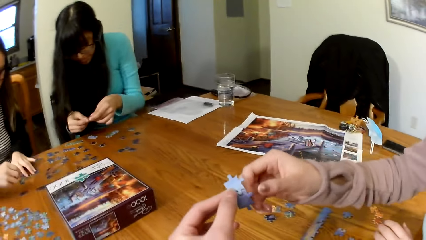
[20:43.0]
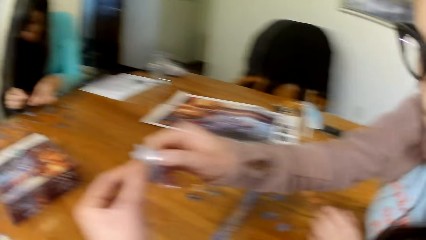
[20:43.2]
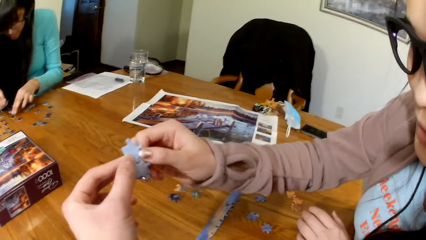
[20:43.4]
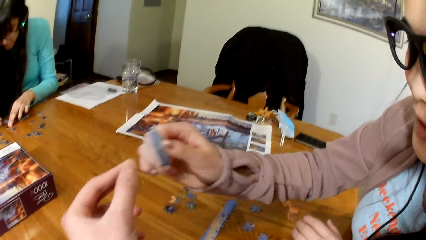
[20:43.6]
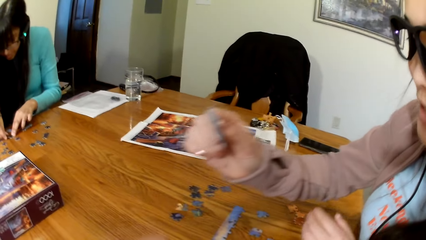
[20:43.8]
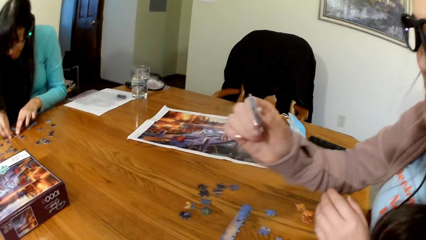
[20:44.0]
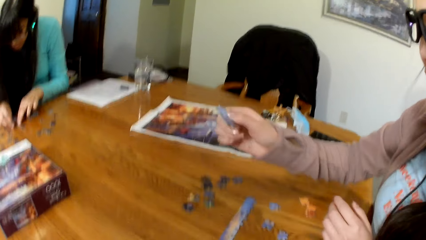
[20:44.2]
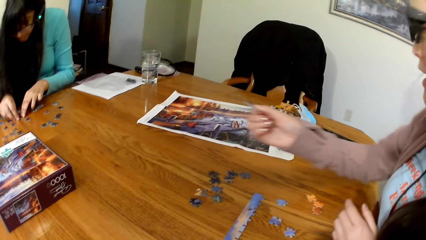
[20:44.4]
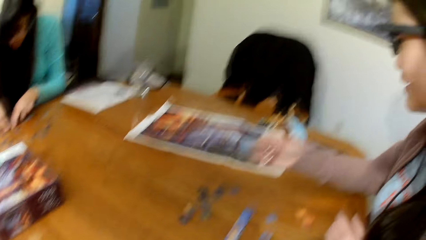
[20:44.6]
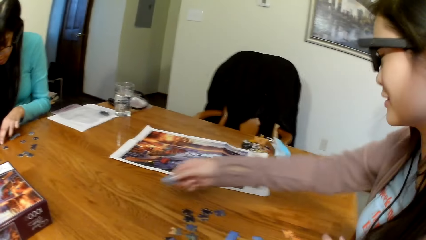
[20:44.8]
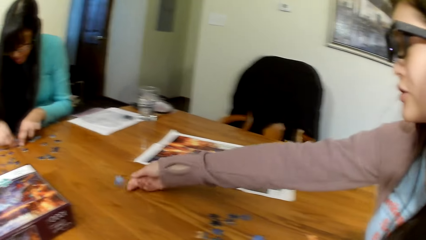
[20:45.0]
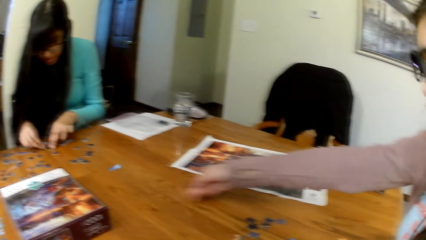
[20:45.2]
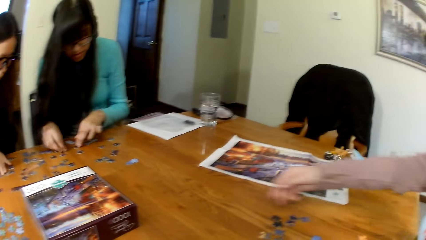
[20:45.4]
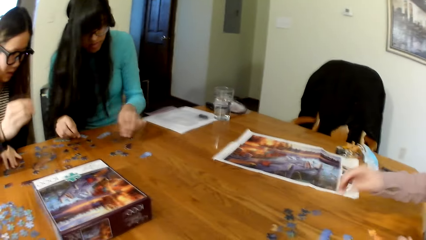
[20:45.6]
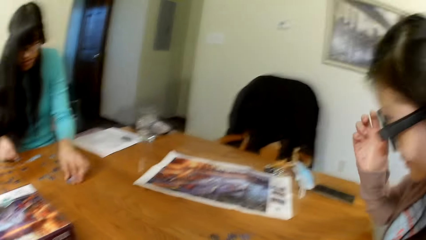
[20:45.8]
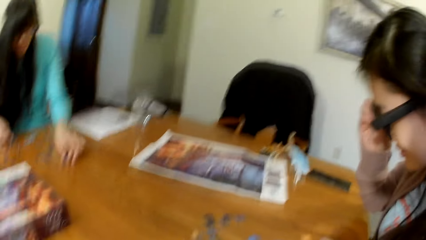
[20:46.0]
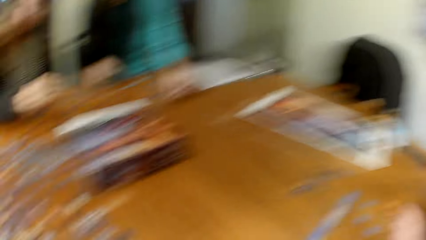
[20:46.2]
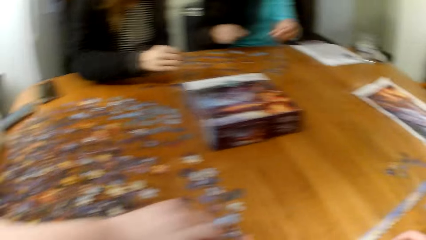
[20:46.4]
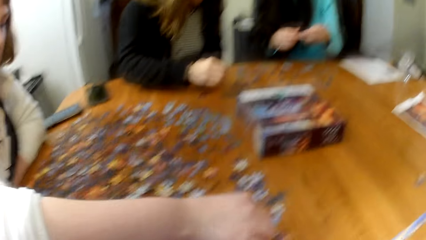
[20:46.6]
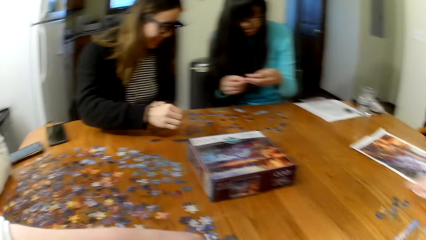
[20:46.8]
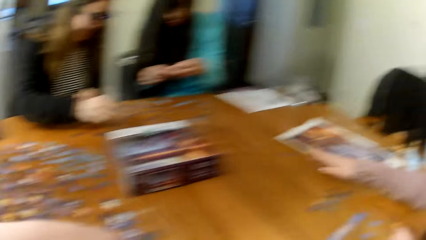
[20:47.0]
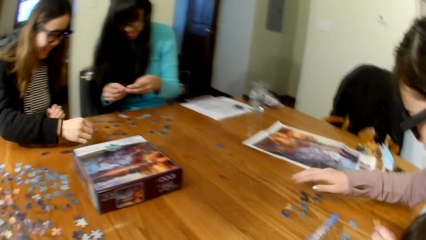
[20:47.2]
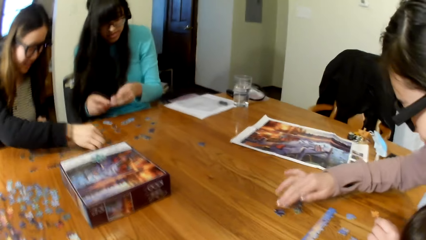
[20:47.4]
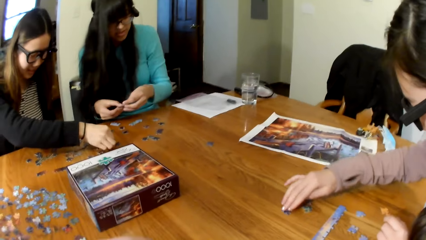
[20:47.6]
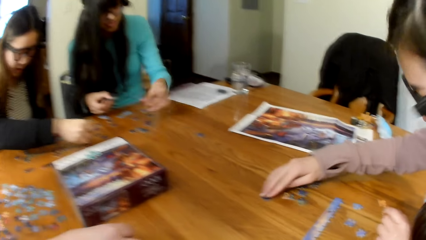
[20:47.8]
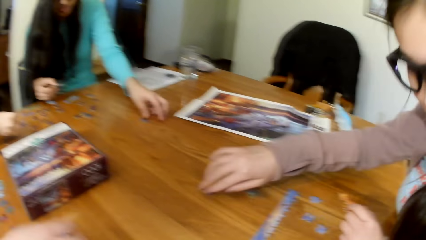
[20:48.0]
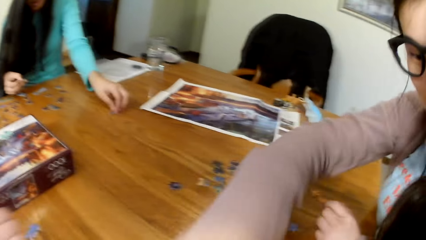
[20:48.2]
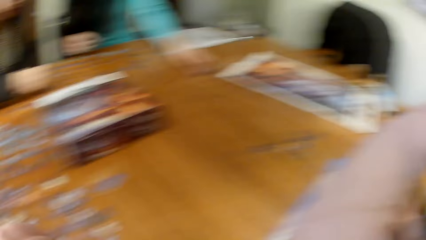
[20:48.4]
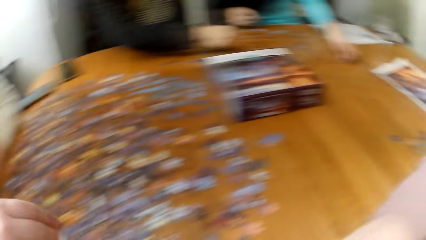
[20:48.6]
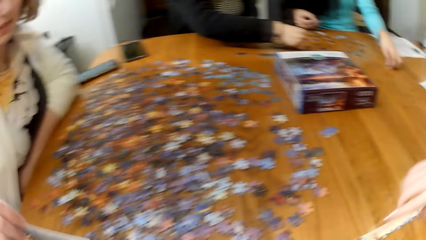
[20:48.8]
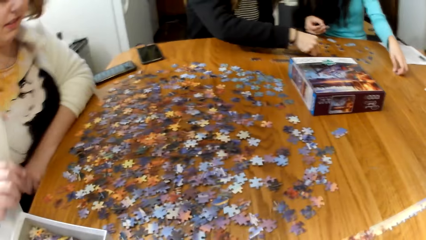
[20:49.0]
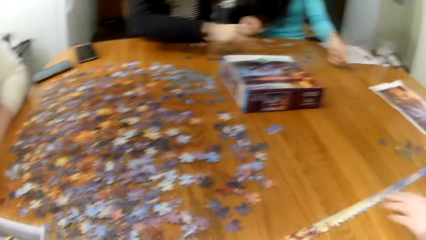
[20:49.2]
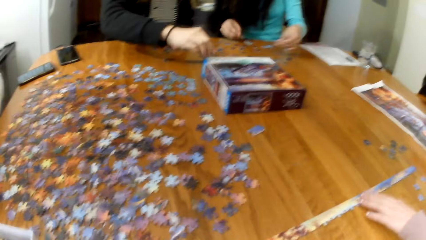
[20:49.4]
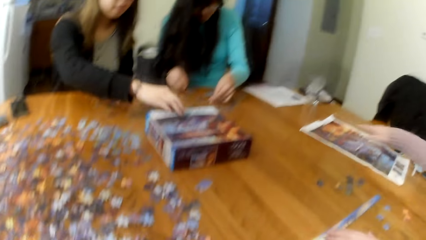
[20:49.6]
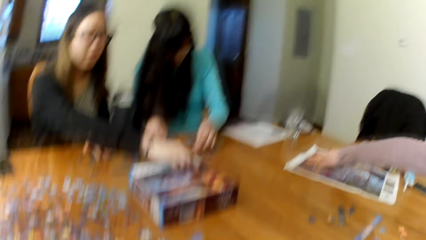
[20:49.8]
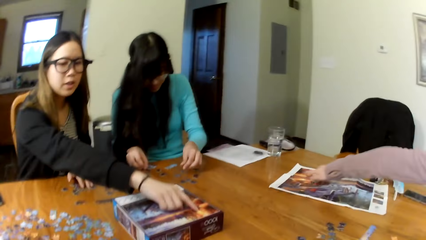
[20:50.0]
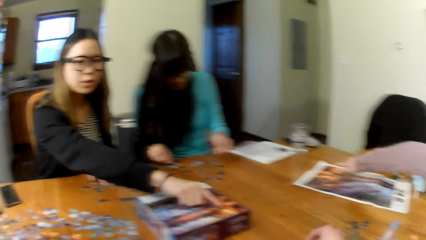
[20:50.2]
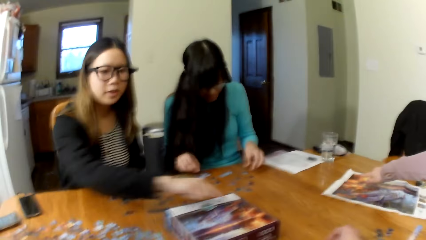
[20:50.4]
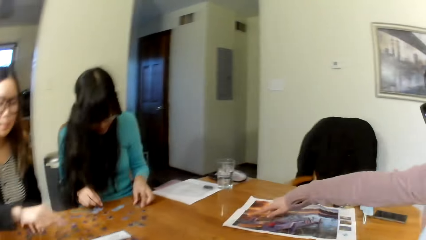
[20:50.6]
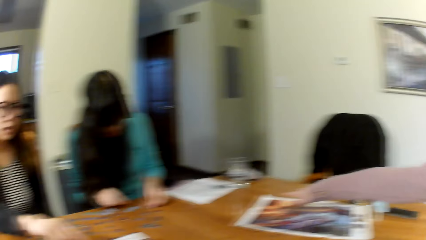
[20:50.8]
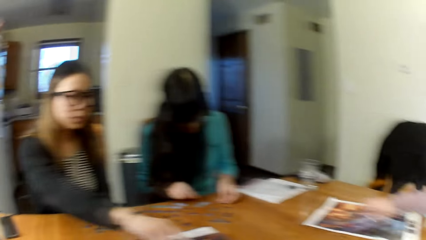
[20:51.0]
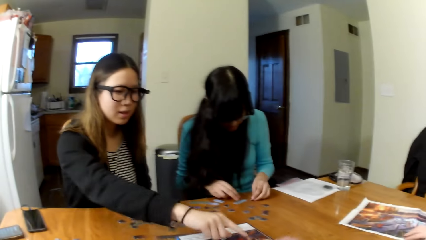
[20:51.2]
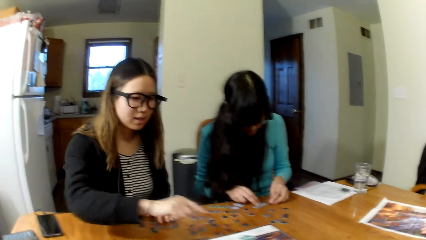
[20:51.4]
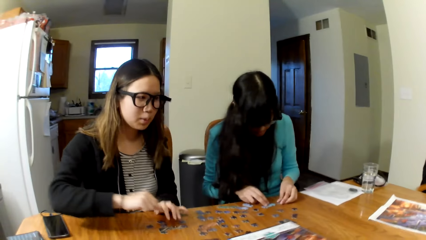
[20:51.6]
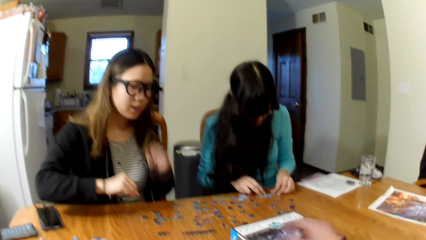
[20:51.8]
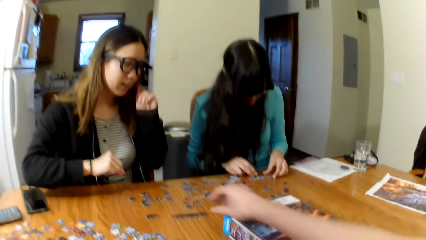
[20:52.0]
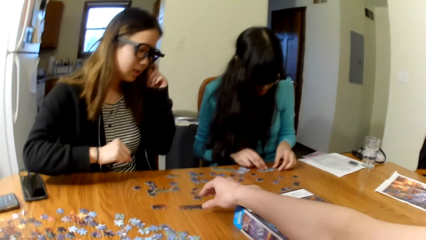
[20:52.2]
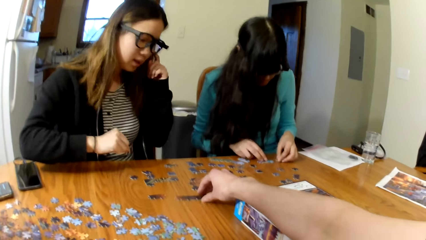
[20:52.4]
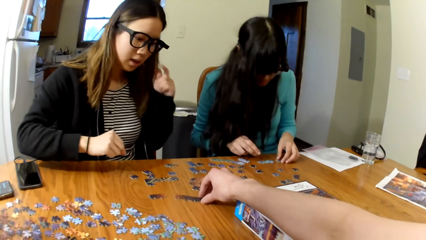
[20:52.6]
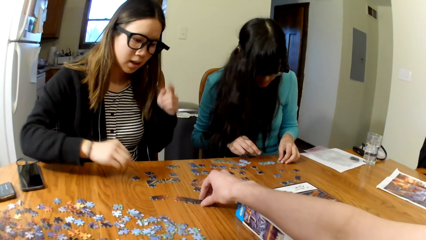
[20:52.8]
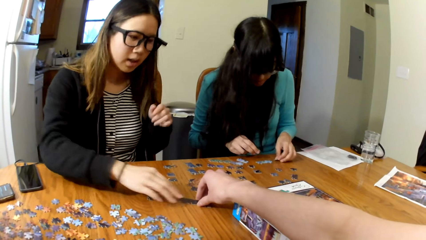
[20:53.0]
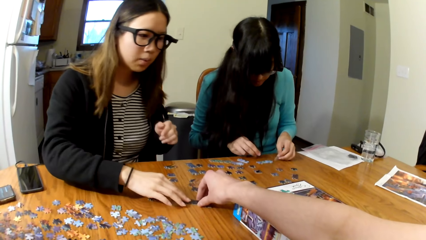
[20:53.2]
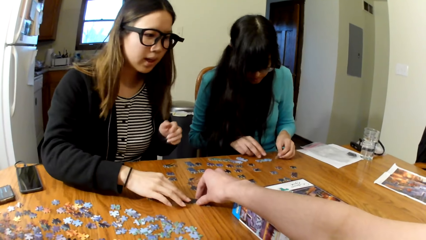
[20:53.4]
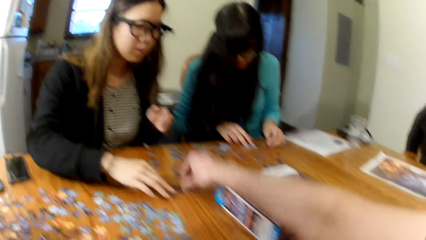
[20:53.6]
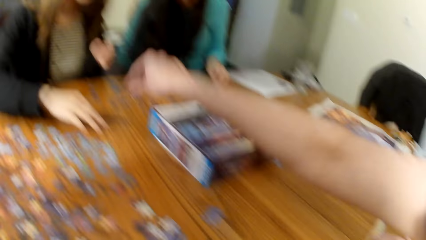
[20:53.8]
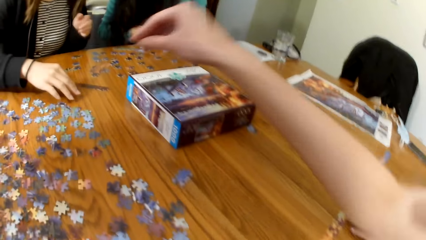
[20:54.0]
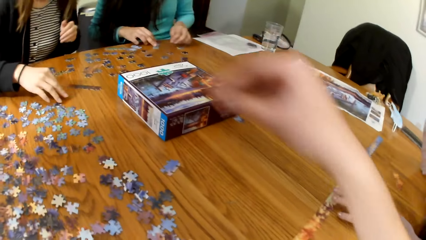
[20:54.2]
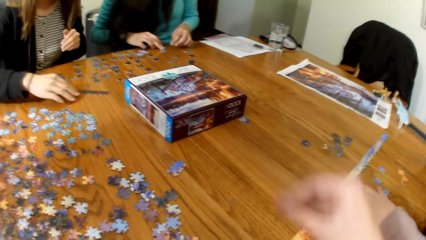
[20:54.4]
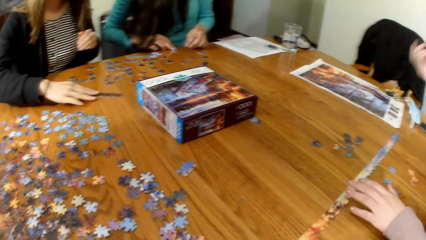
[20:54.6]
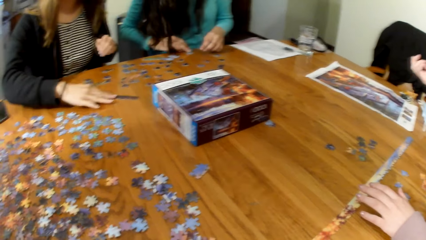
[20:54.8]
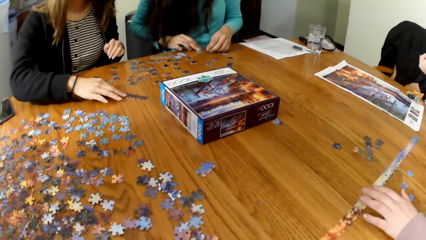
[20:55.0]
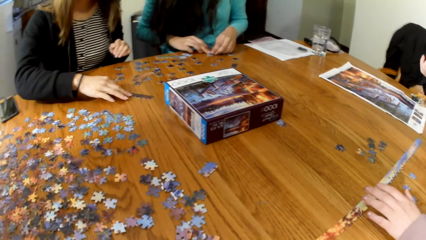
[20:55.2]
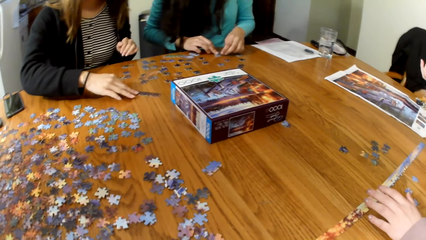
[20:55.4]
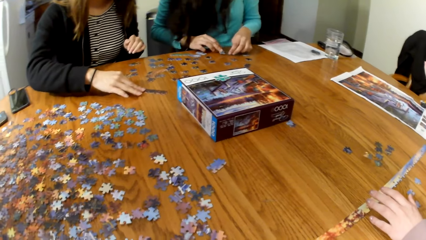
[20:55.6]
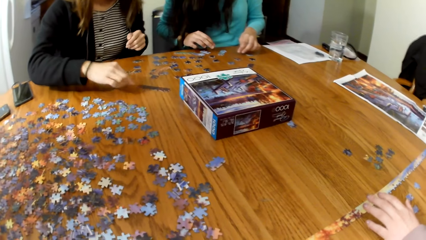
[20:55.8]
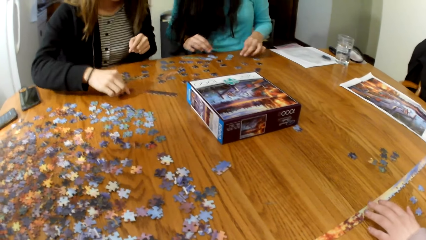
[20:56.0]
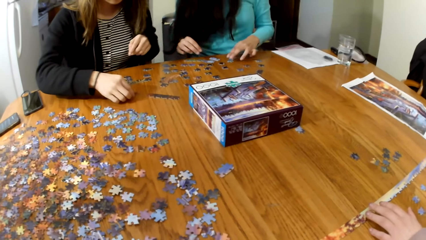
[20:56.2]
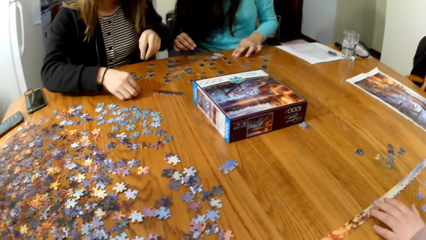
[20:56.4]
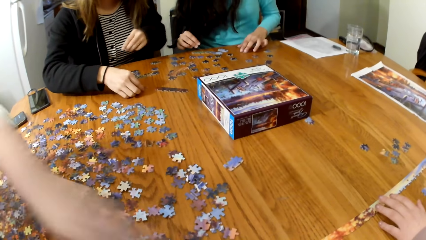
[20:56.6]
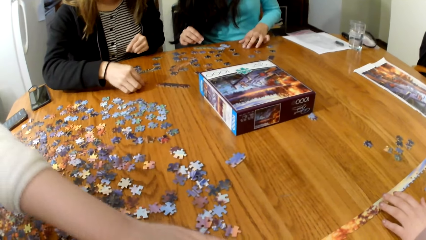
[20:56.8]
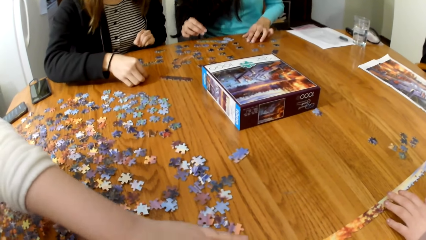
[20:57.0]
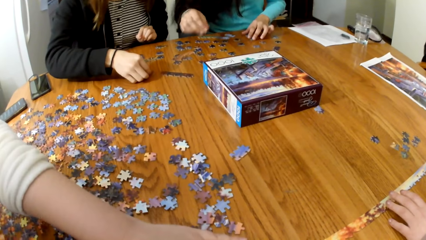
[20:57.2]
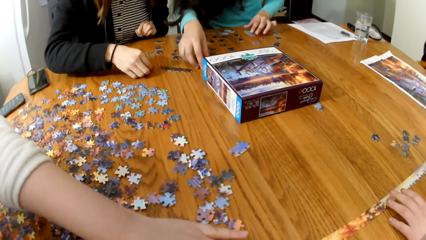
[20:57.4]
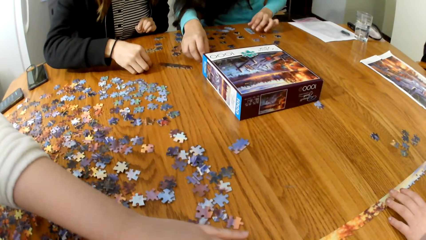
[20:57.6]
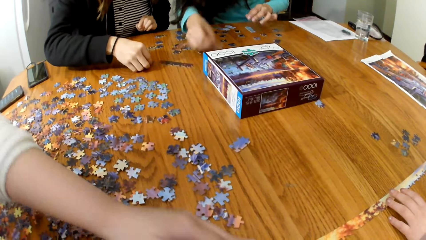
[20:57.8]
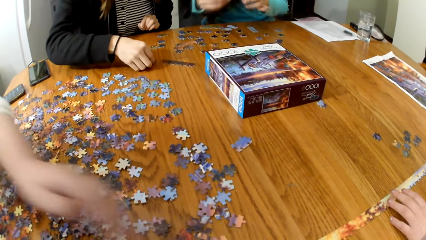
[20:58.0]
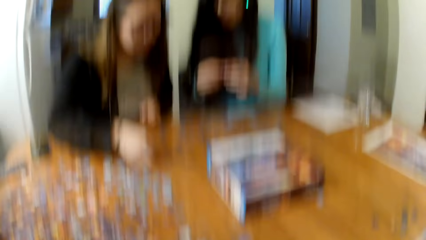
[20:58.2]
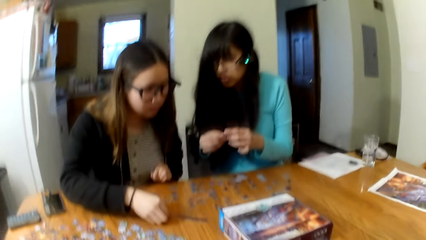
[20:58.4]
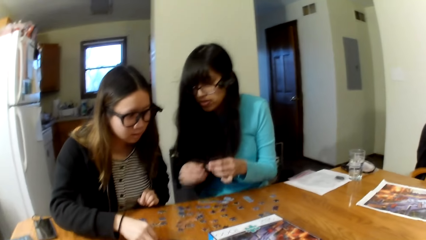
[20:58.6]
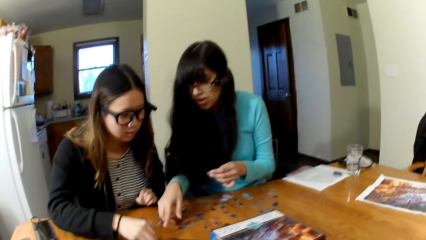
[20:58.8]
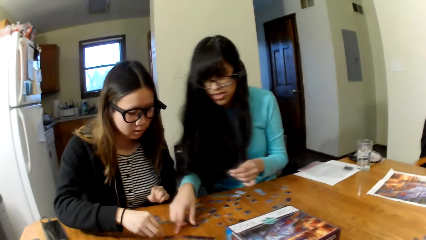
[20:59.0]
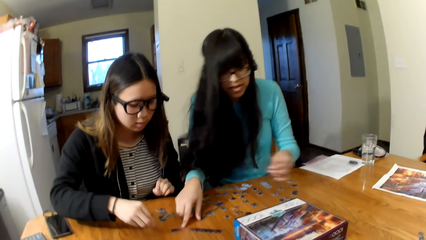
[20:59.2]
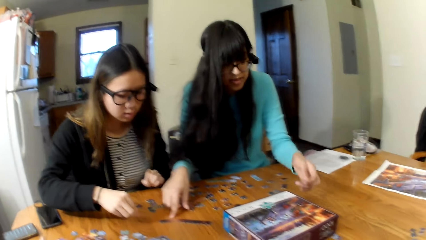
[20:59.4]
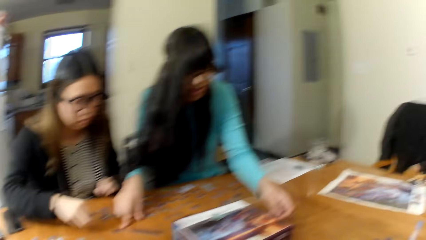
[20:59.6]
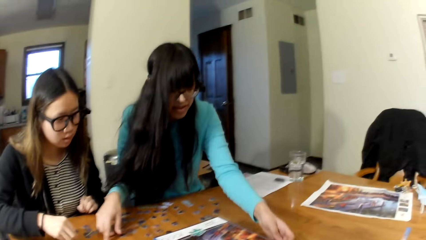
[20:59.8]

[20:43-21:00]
The camera wearer gives a puzzle card to a lady. The lady passes the puzzle card to another lady. The other lady picks the puzzle card. A third lady points on the table. A woman puts the puzzle together. Another woman puts the puzzle together. The camera wearer touches a puzzle card. They pick the pieces.
